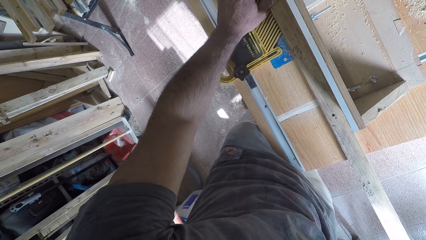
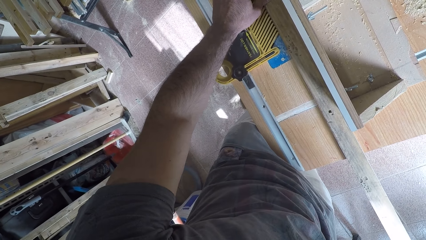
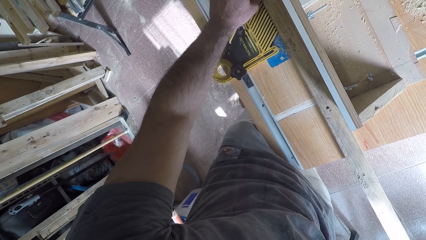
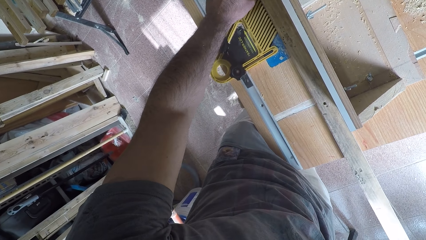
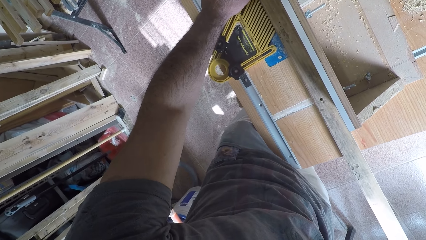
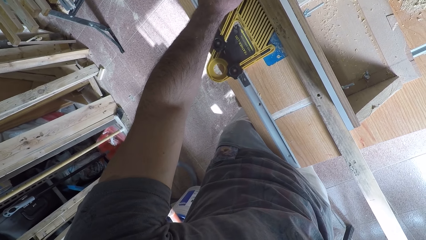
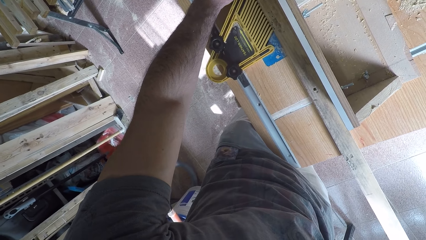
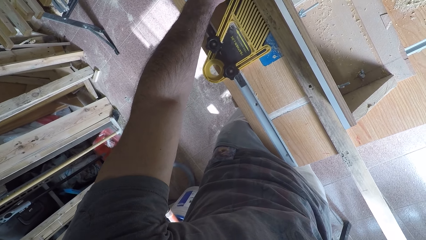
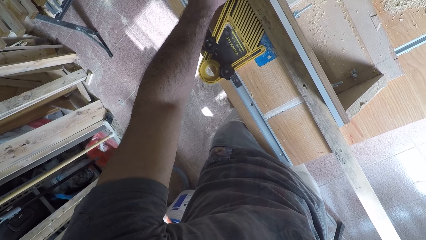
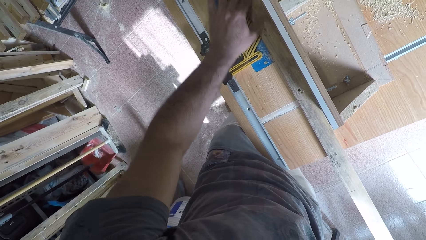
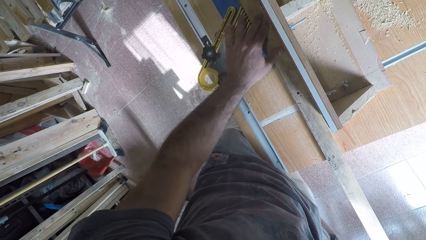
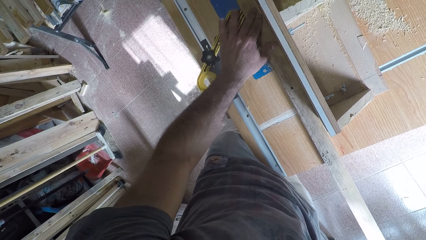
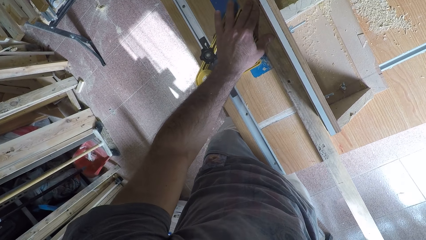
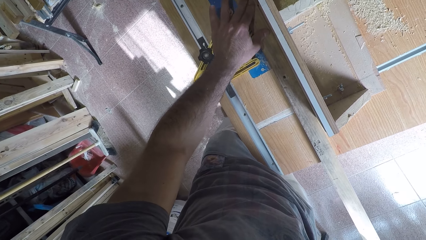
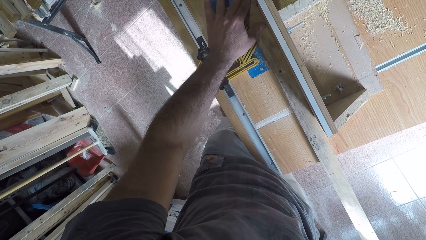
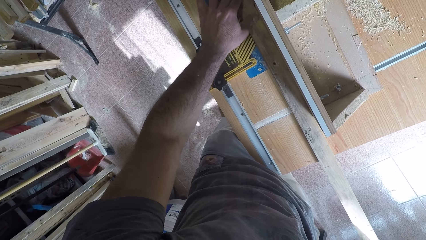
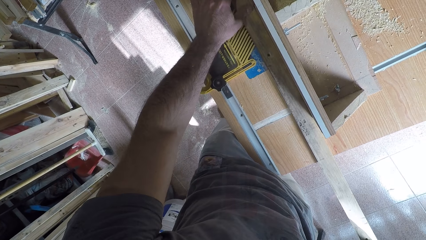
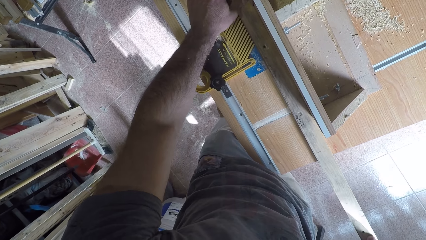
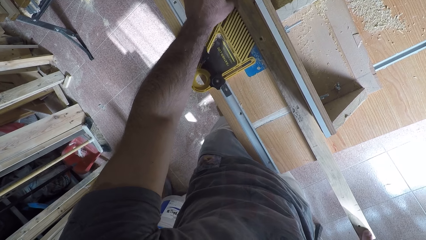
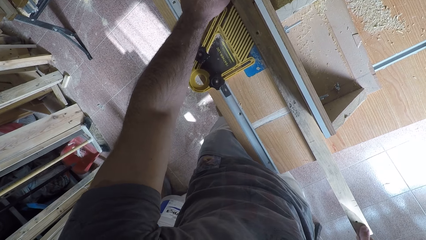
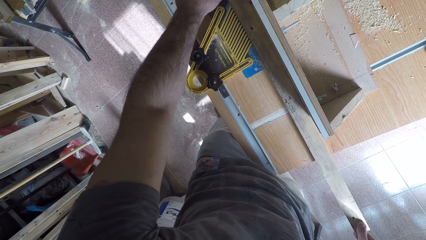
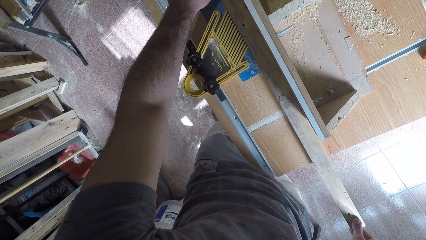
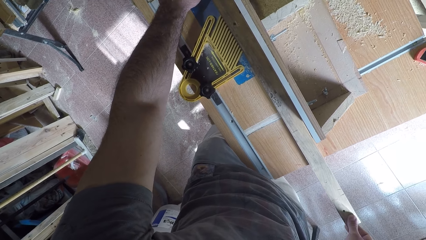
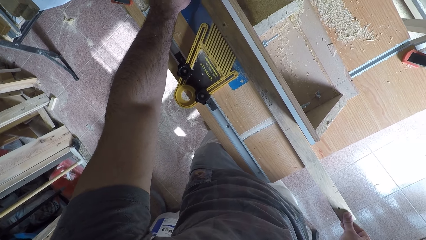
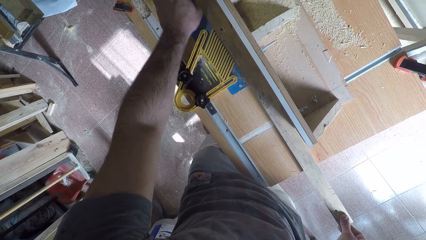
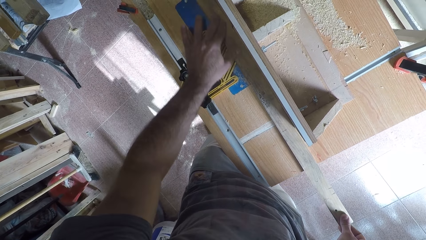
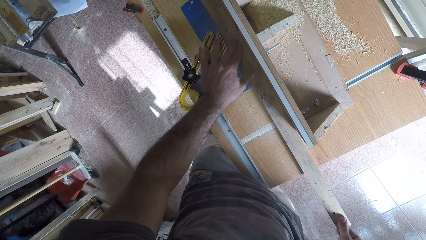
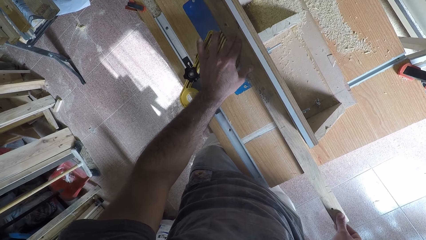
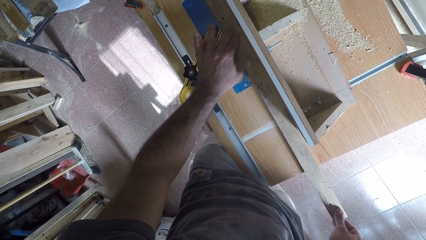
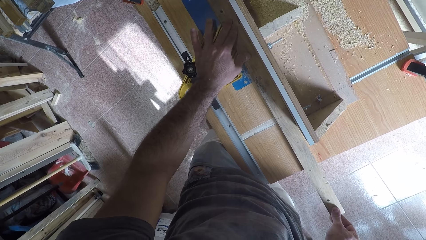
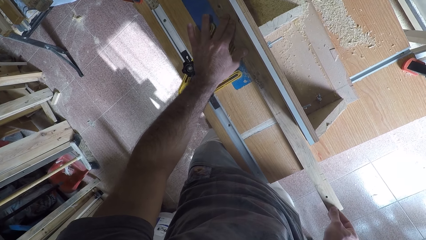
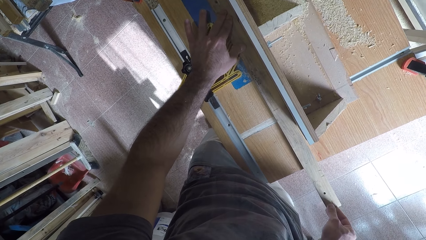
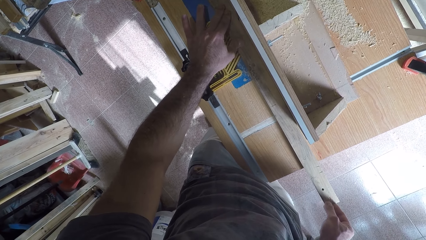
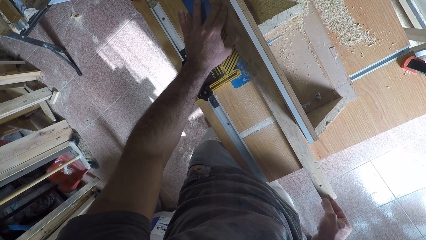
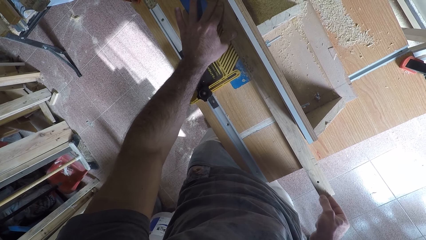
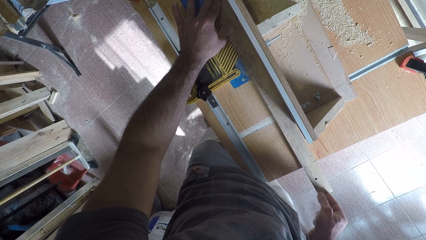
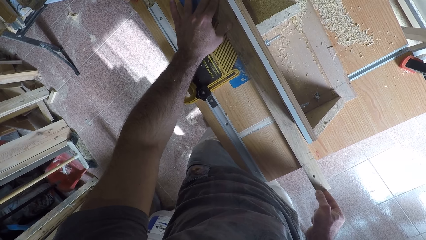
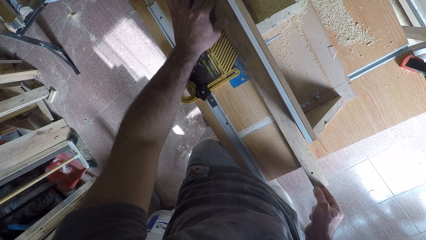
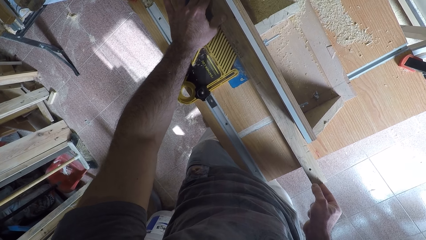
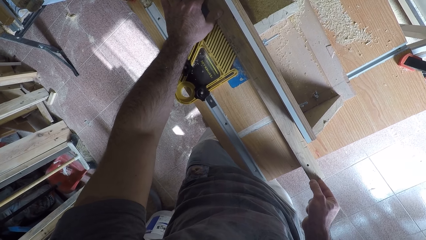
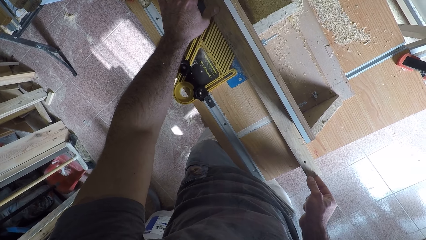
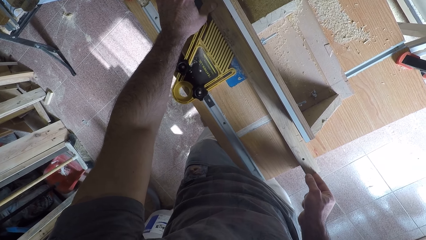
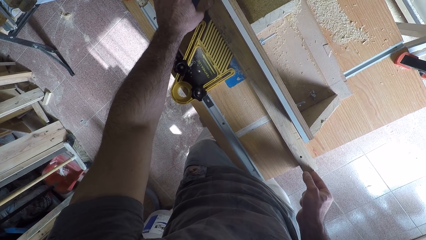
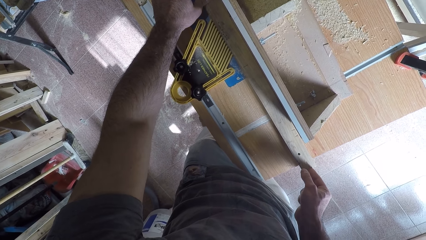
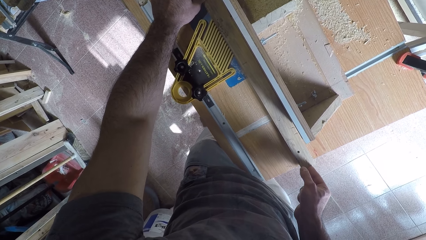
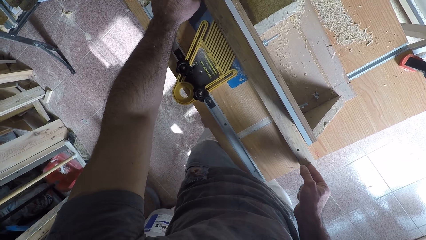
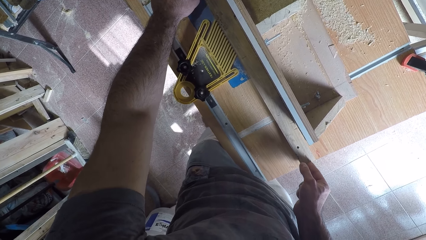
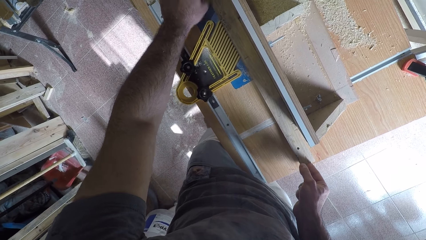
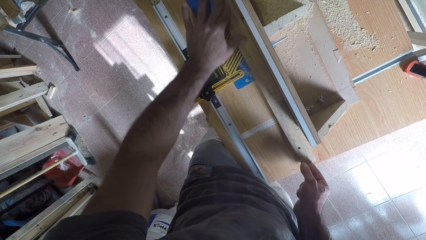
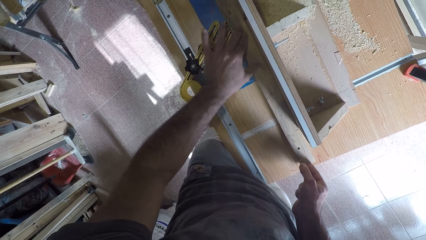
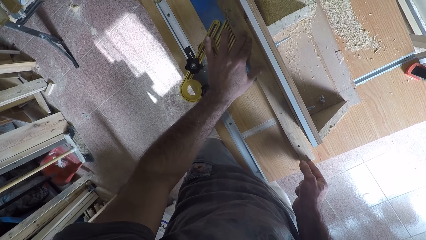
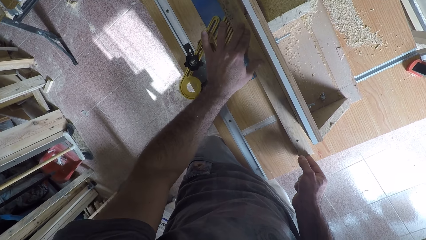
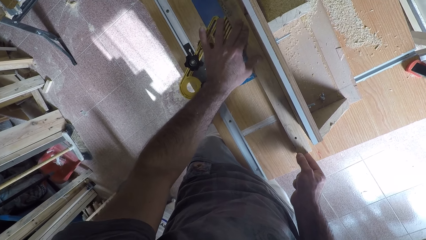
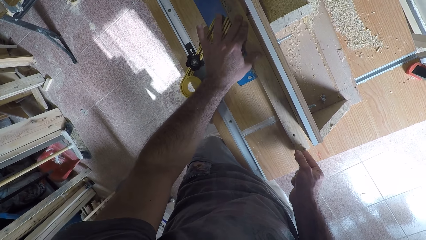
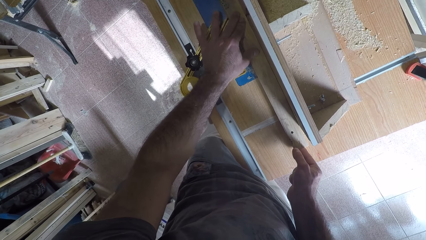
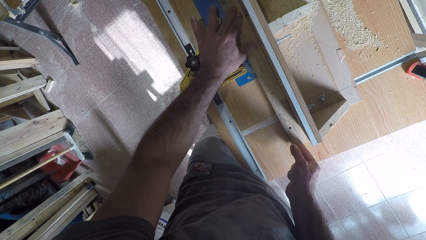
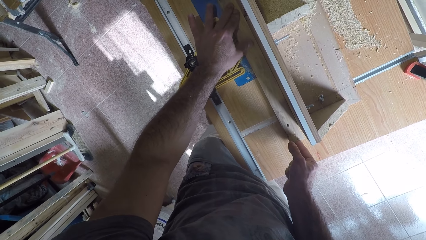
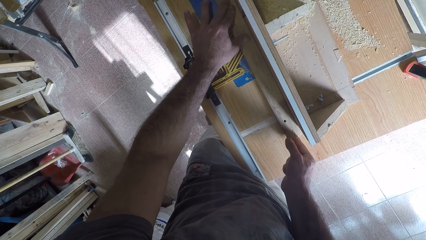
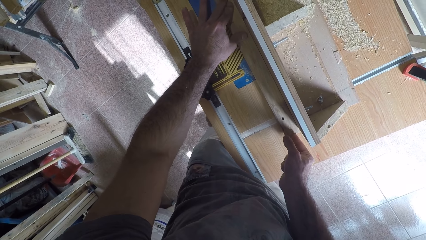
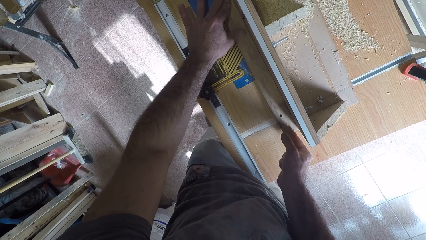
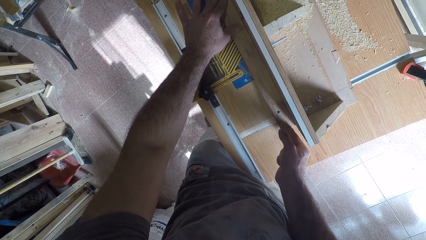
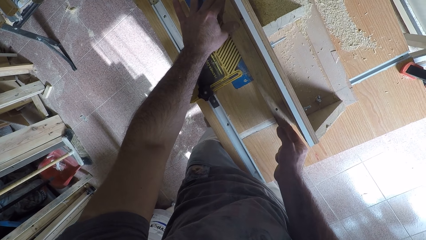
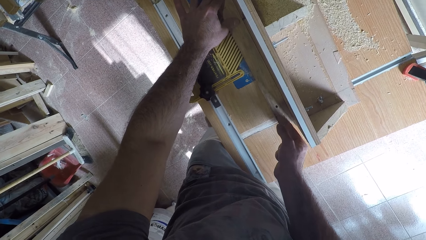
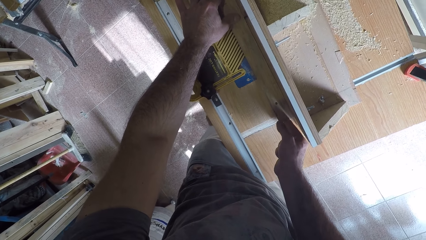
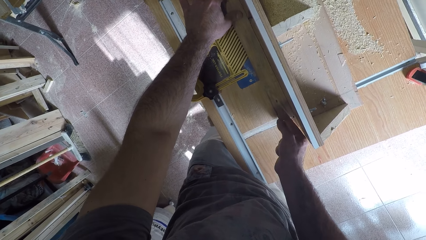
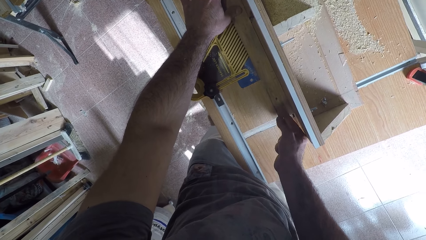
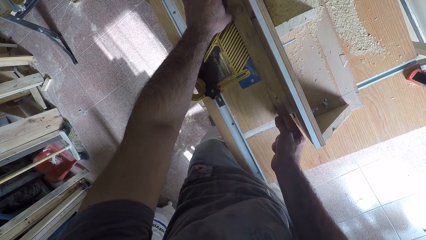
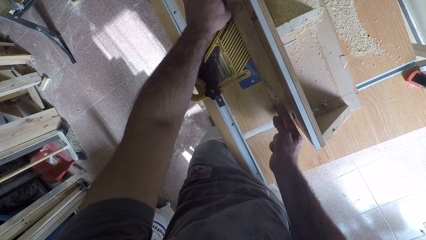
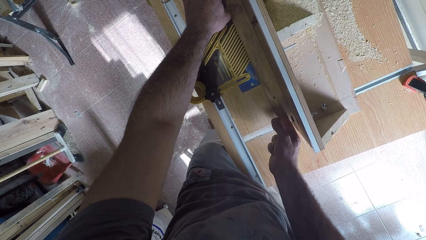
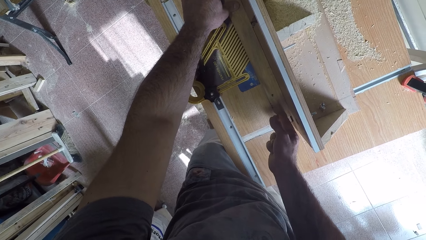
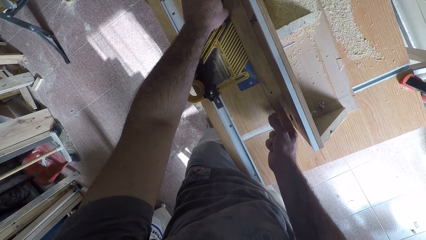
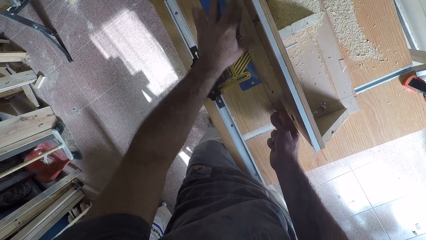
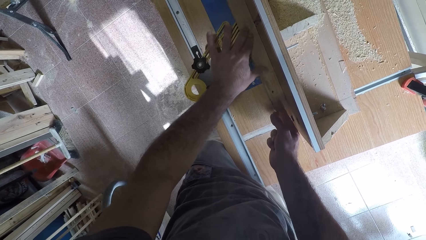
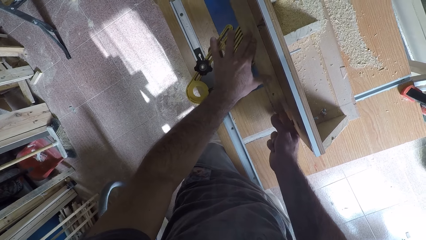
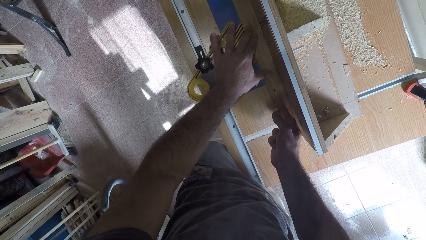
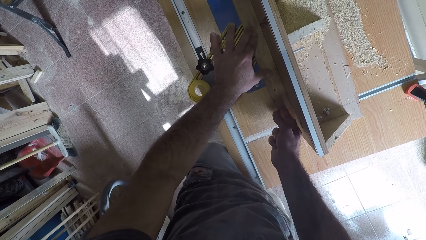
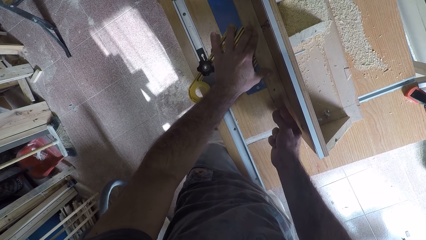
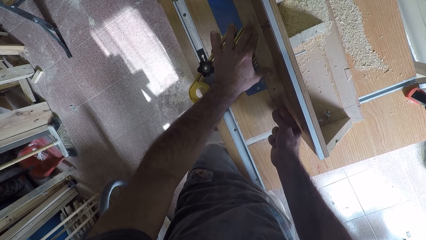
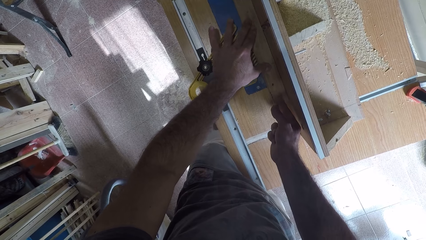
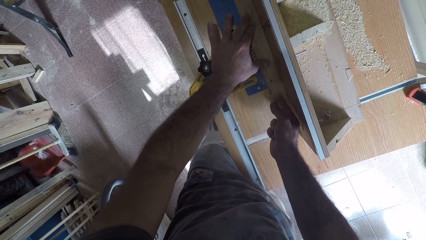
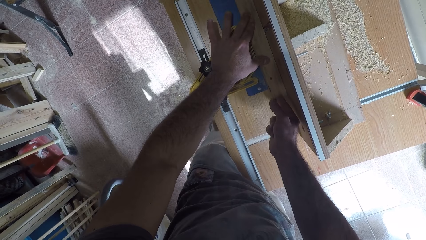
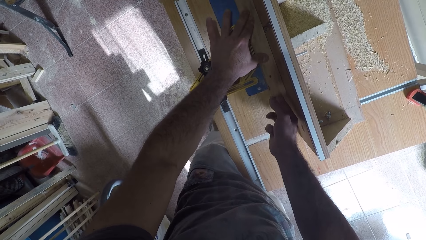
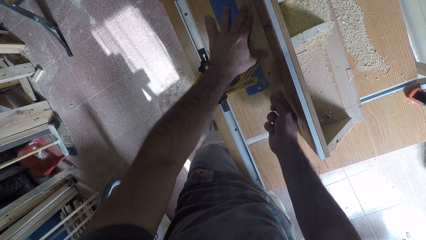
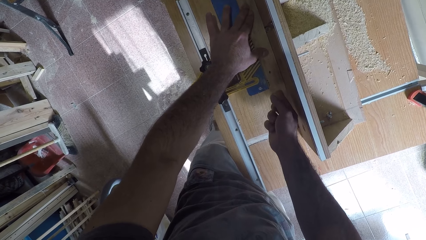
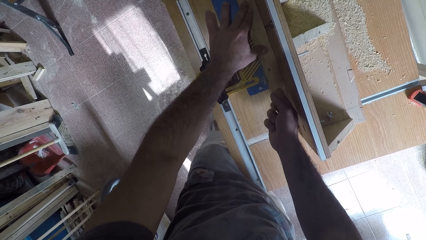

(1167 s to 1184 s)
The camera wearer moves his hand on the timber. He curves the timber. He moves his hand on the timber. He curves the timber. He moves his hand on the timber. He curves the timber. He moves his hand on the timber. He curves the timber.
